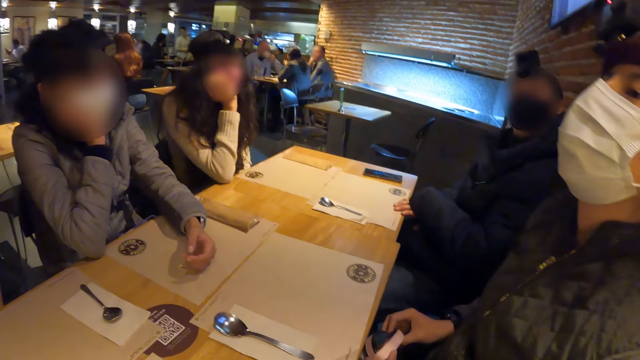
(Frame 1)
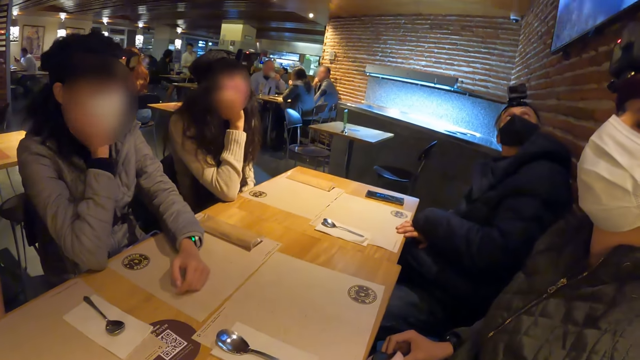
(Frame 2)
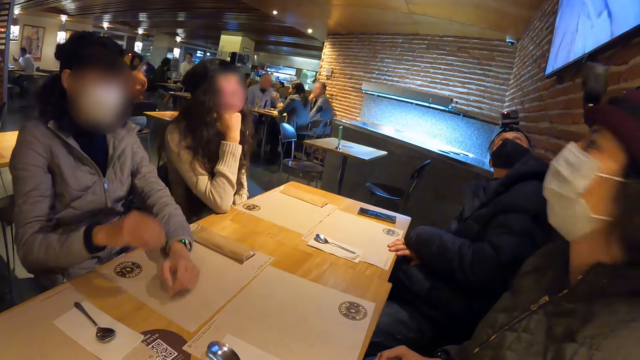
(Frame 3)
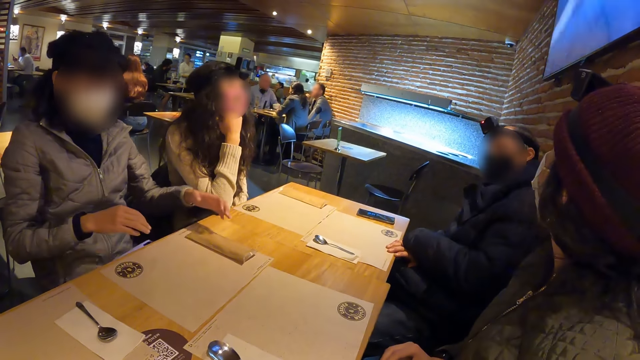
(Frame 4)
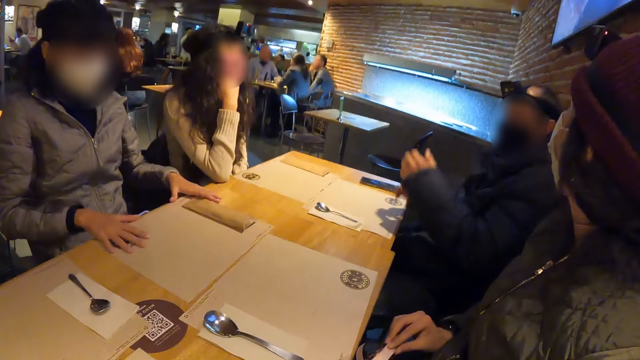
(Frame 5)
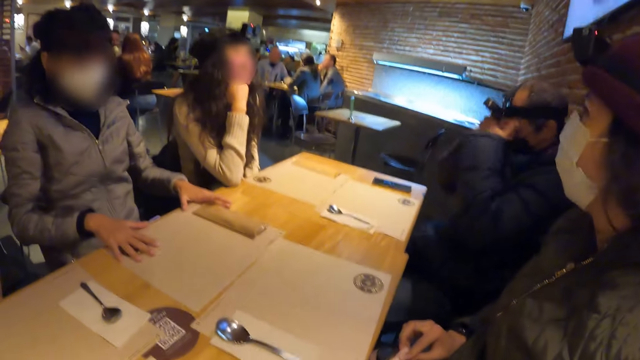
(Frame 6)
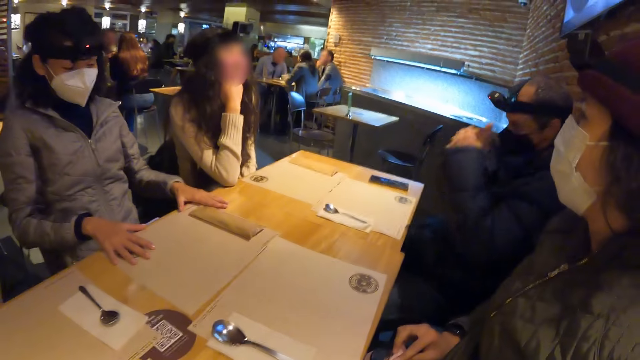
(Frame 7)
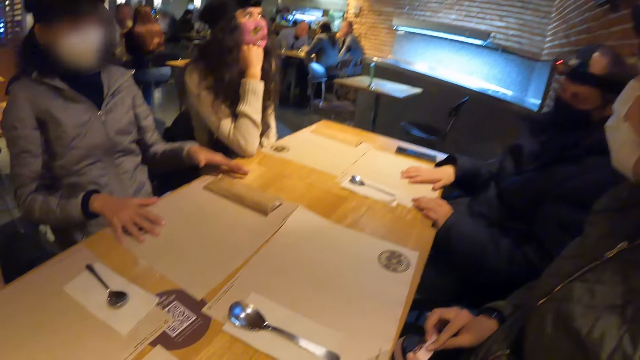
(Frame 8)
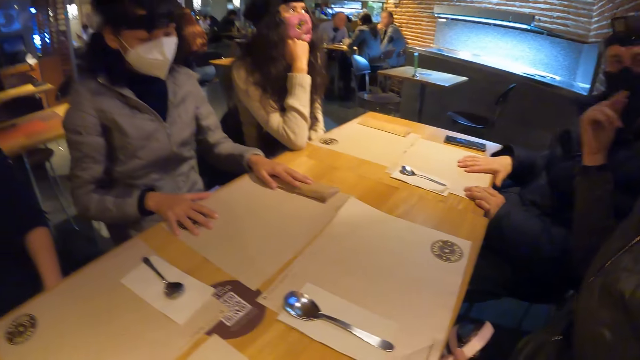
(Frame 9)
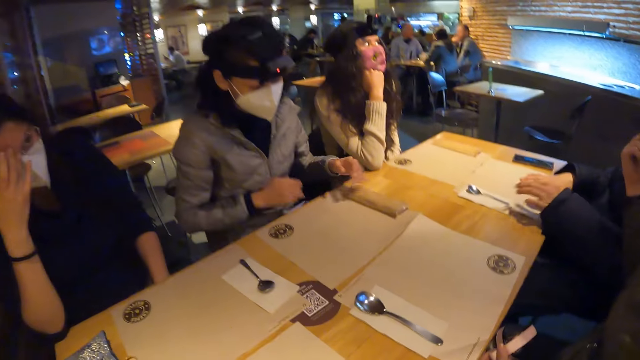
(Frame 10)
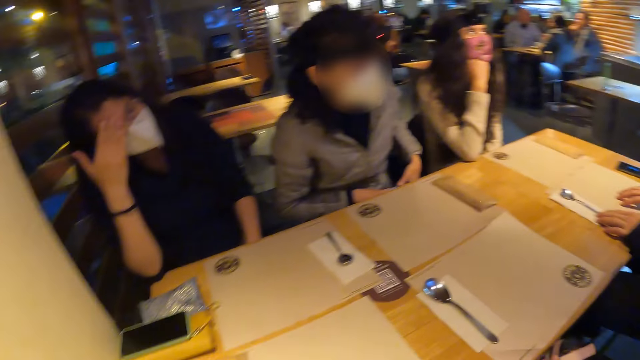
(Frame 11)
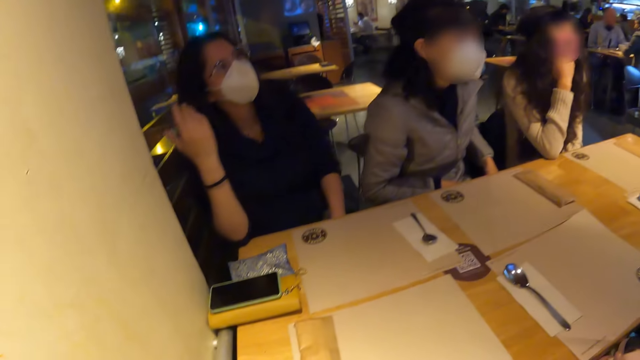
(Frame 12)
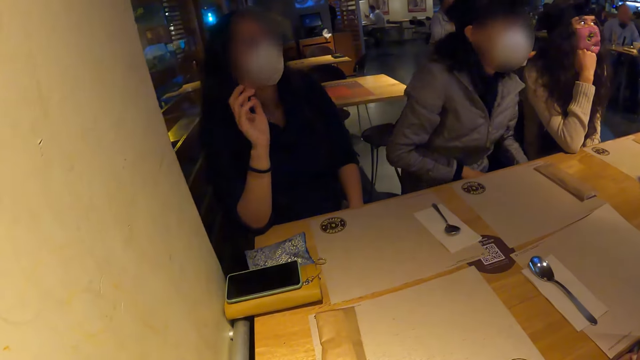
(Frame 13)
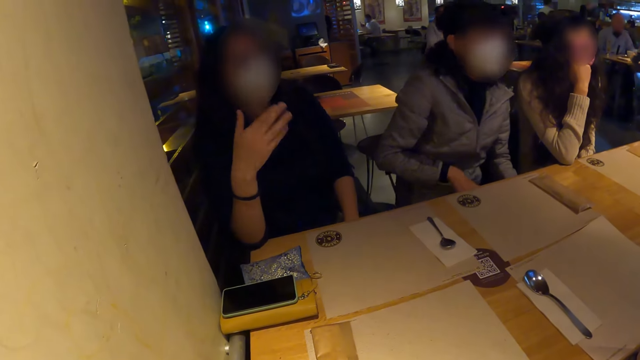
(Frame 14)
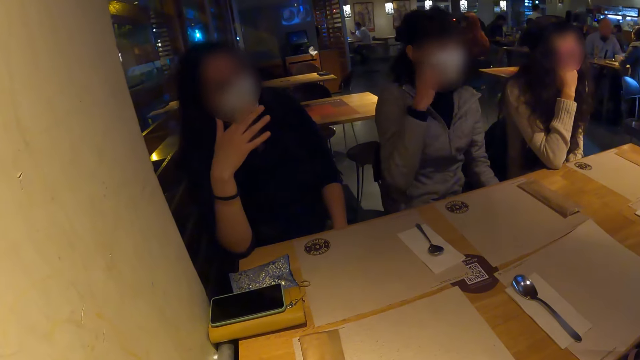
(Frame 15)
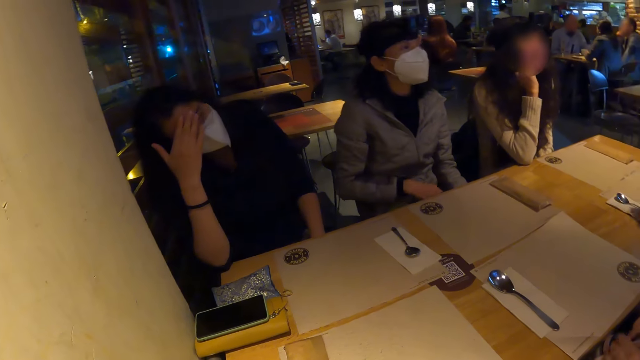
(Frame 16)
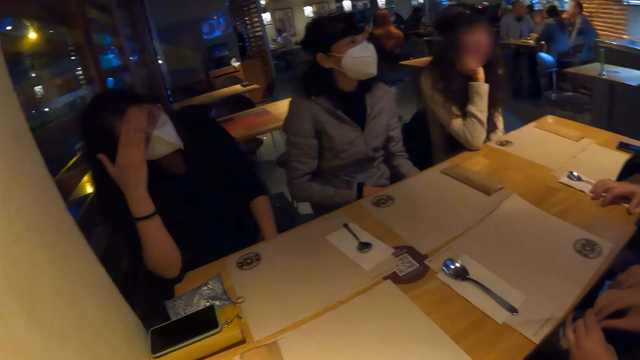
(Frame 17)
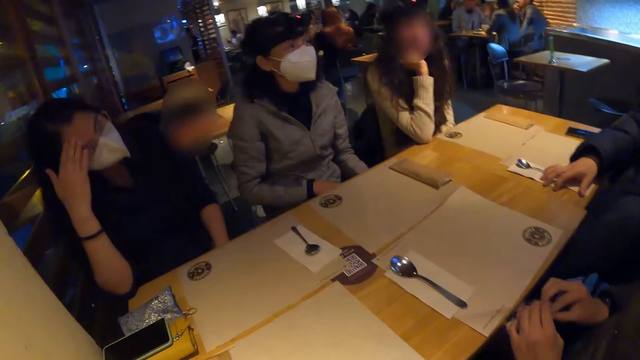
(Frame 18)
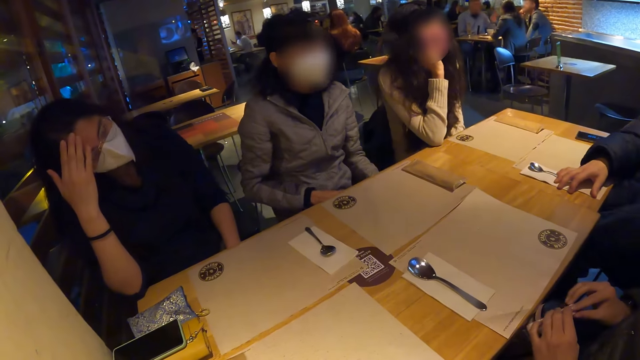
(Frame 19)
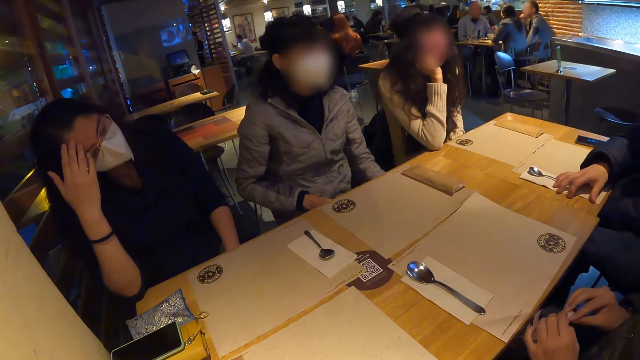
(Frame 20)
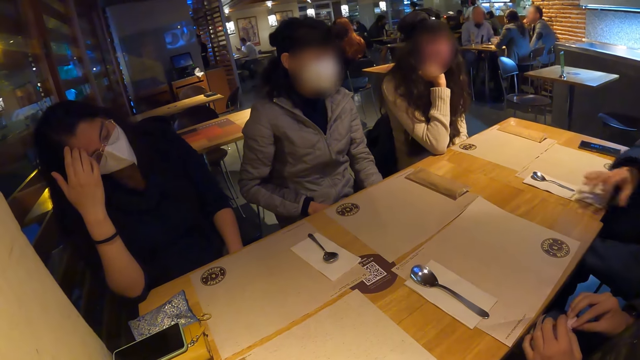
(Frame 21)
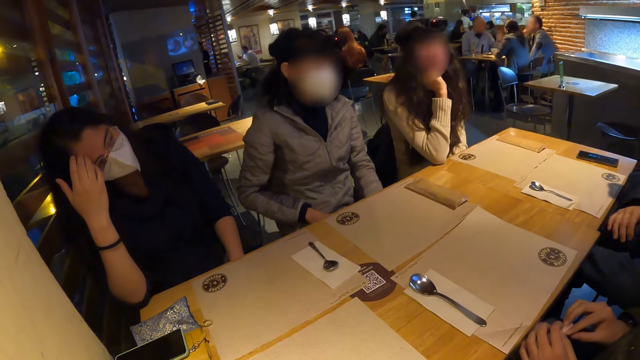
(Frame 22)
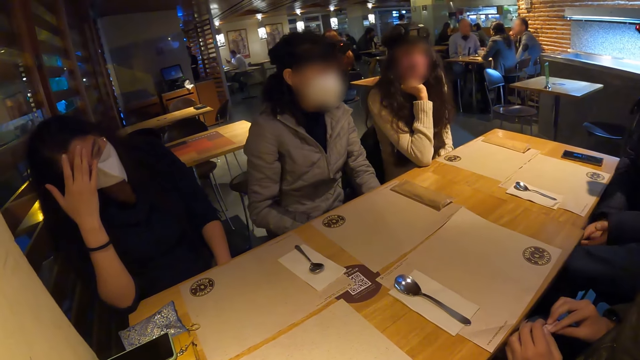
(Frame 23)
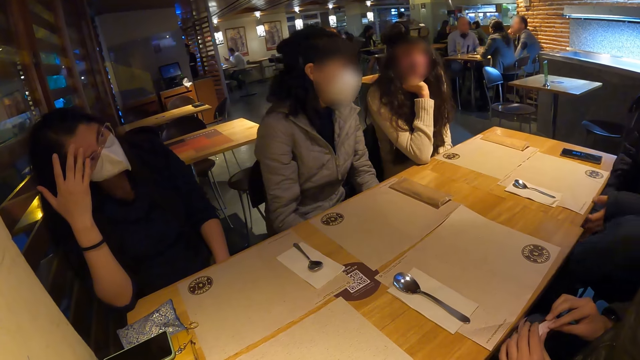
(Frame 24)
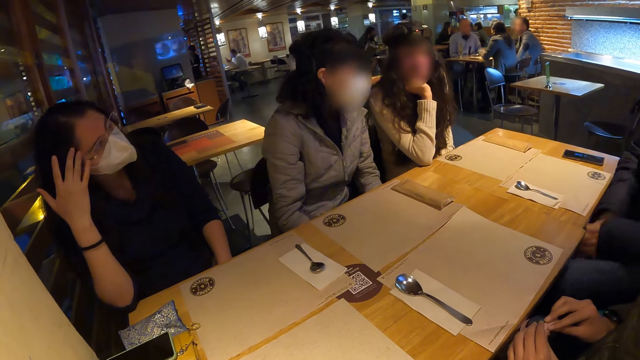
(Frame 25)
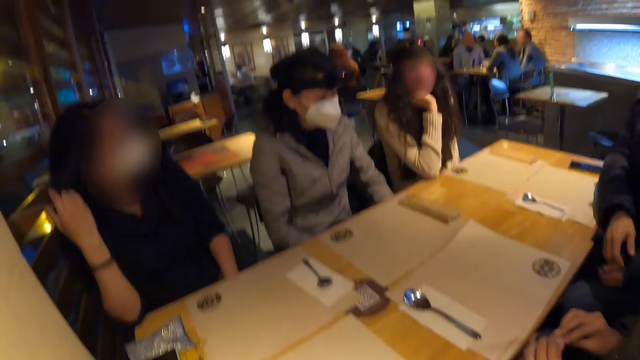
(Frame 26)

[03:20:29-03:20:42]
A man looks up. A woman holds the table with both hands. She holds the table with both hands again. Another woman touches her eyebrow, speaks and touches her eyebrow.

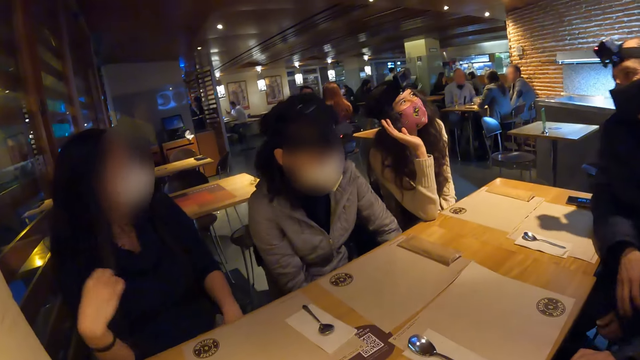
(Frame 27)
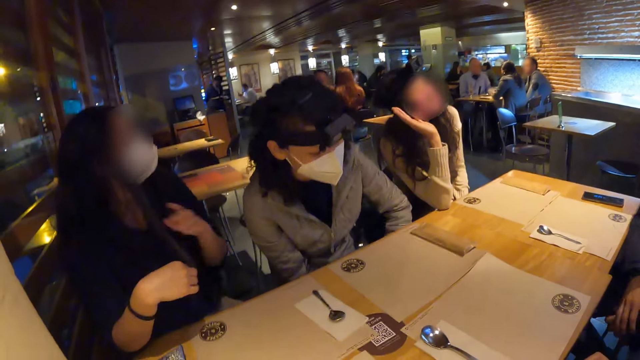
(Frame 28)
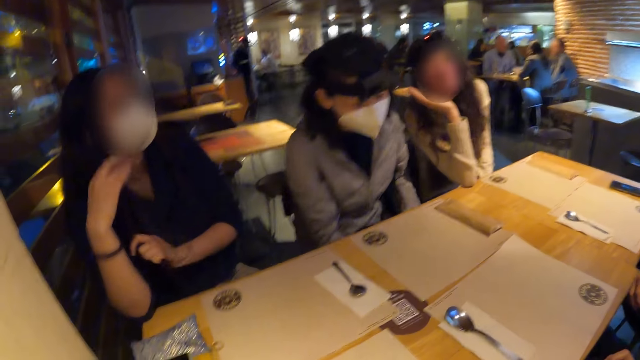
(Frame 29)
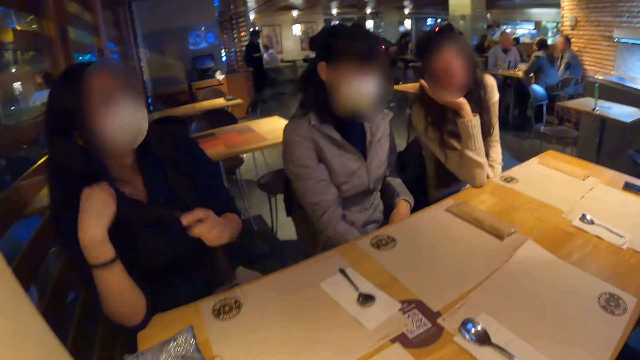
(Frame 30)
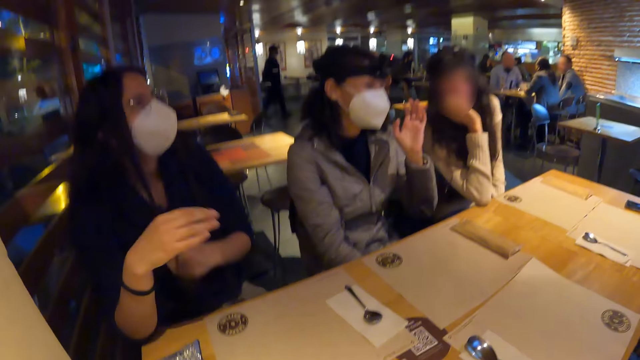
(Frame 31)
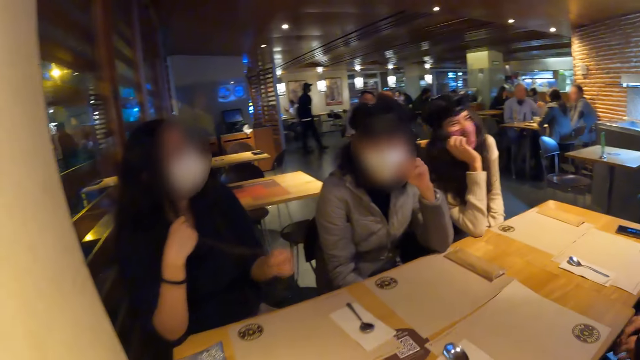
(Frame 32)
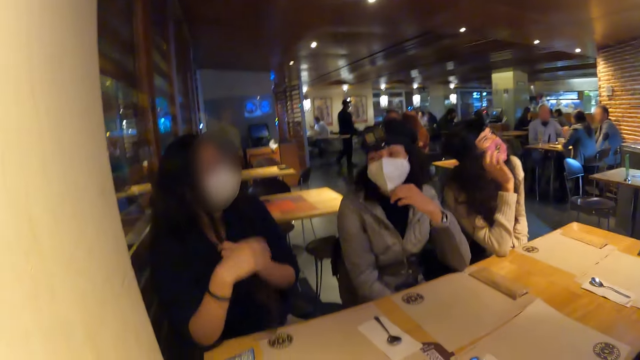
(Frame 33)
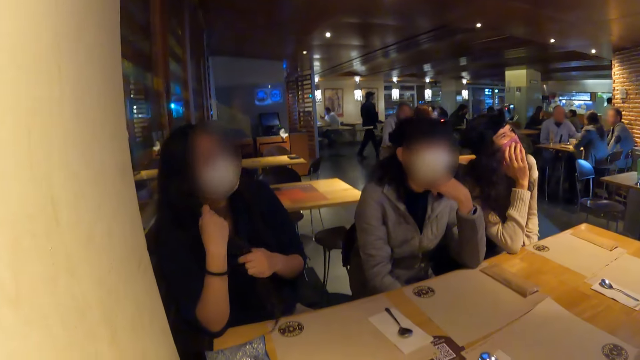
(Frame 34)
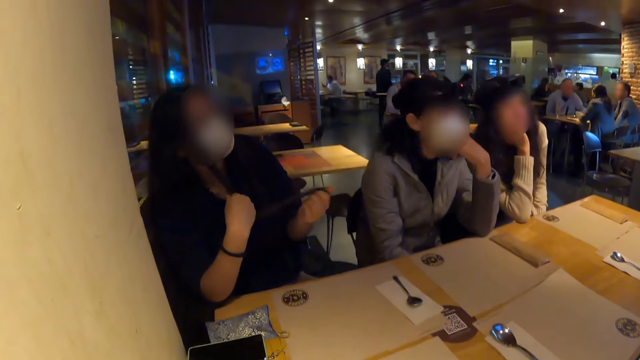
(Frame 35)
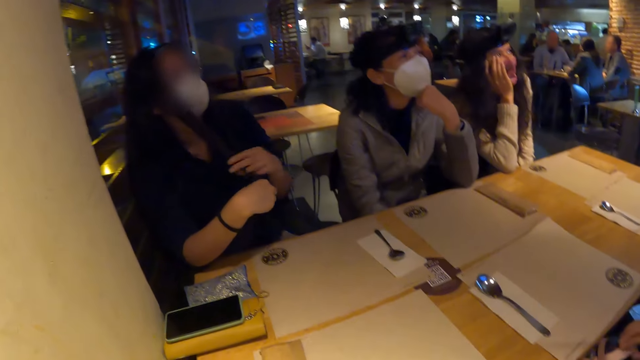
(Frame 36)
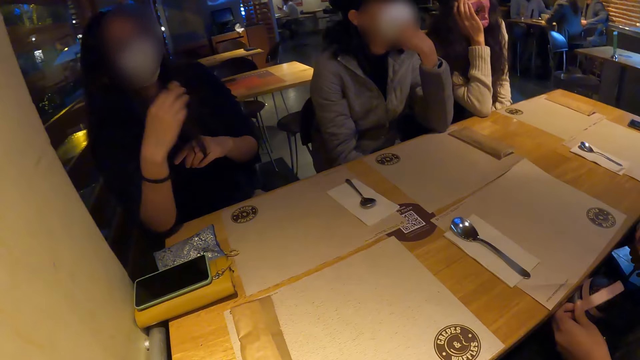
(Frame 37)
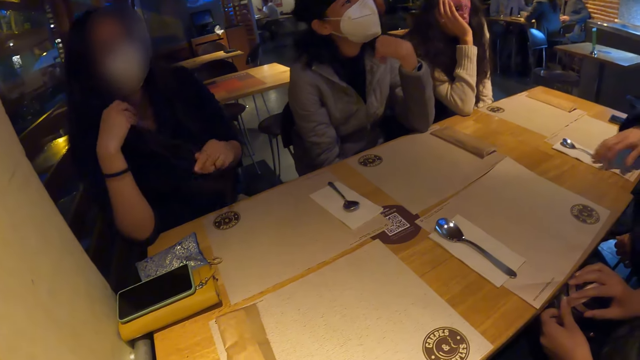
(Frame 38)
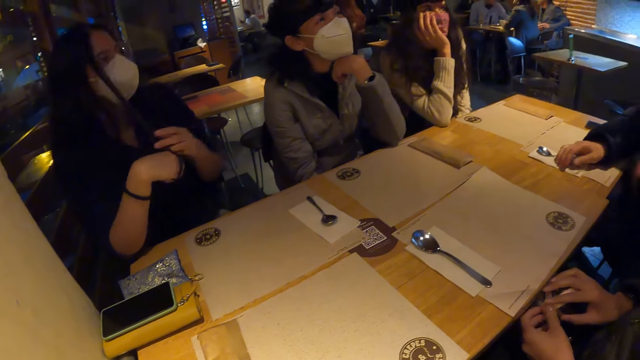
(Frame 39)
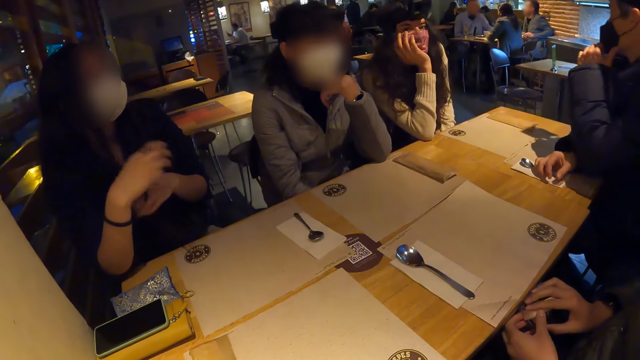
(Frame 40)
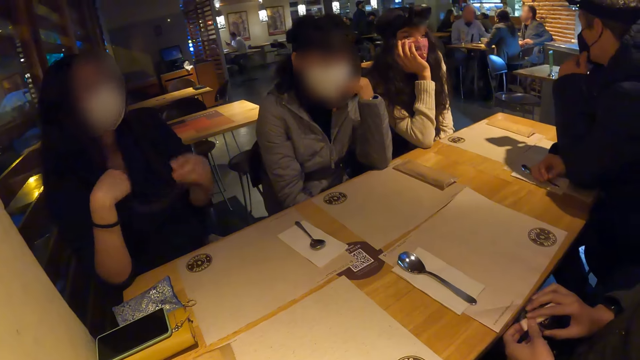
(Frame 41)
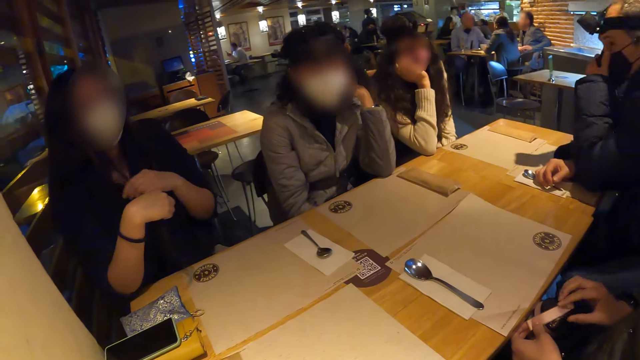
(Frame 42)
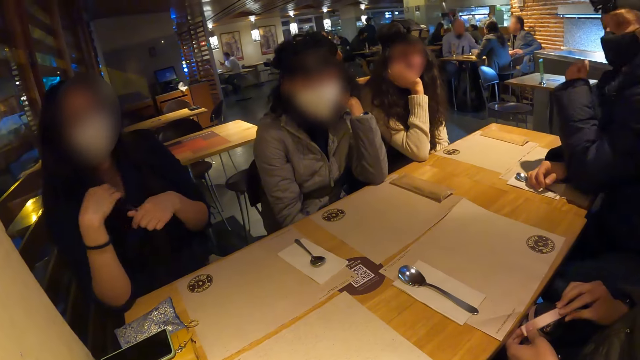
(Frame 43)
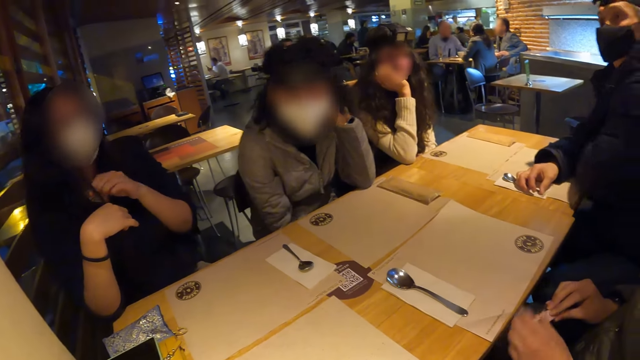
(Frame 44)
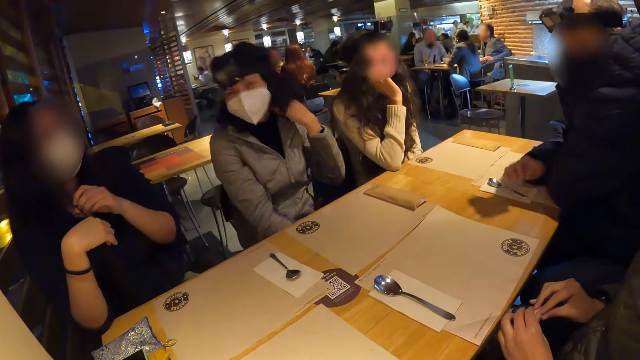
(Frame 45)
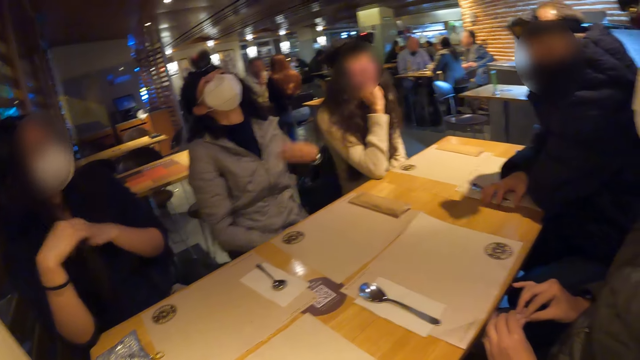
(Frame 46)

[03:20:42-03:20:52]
A woman touches her hair with both hands. She pulls her hair. Another woman leans on the table. The first woman pulls her hair. A man places both hands on the table. He lays on the table with his elbow. The first woman pulls her hair.
